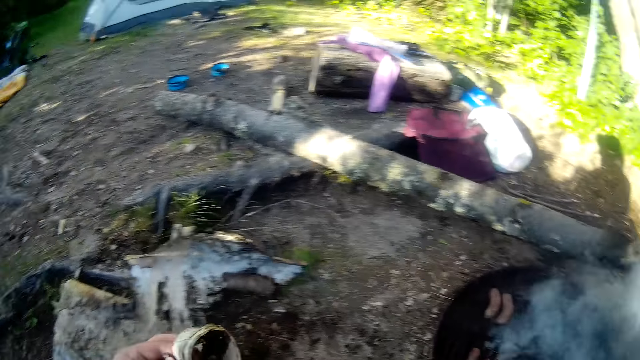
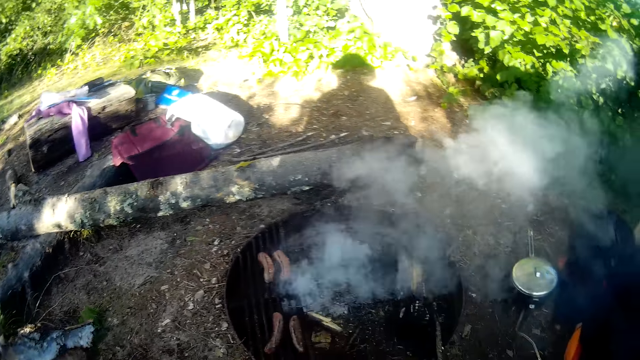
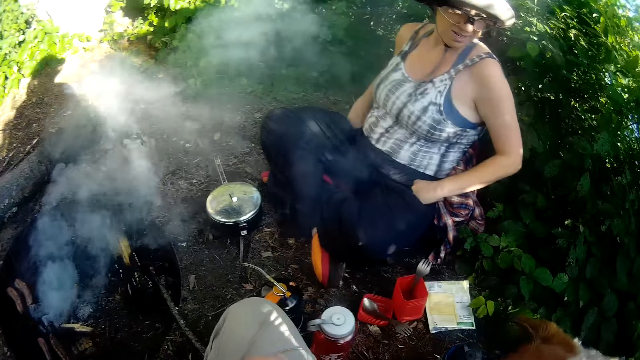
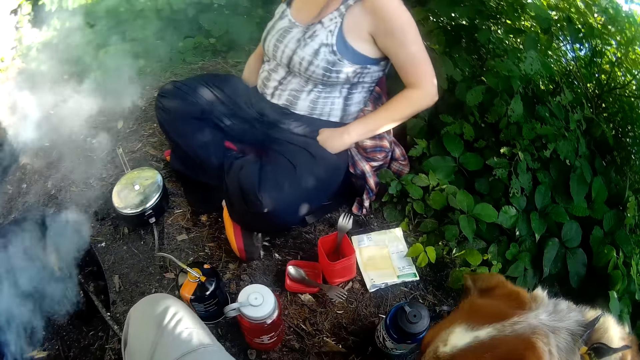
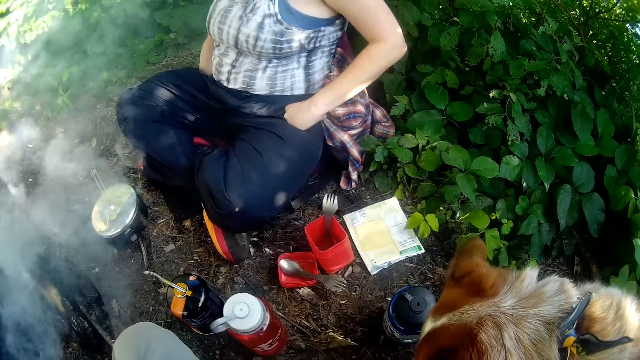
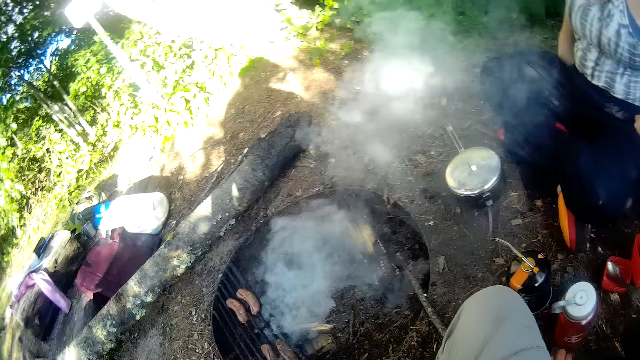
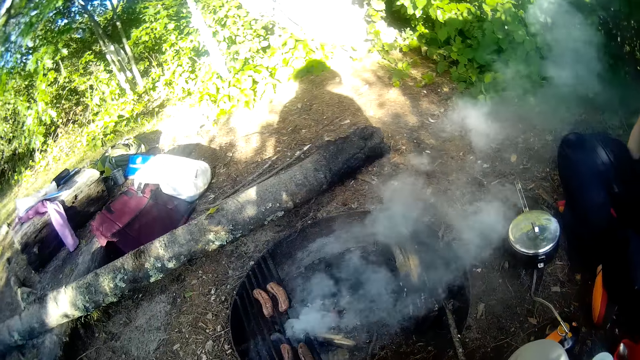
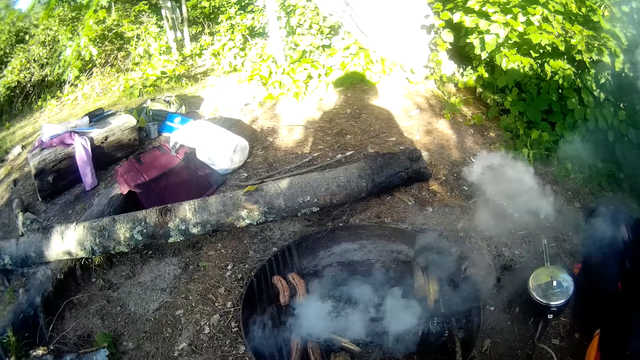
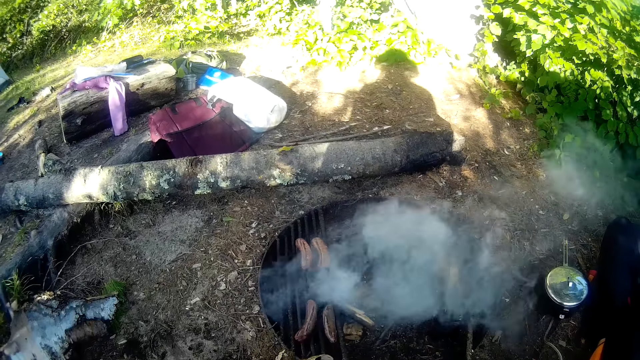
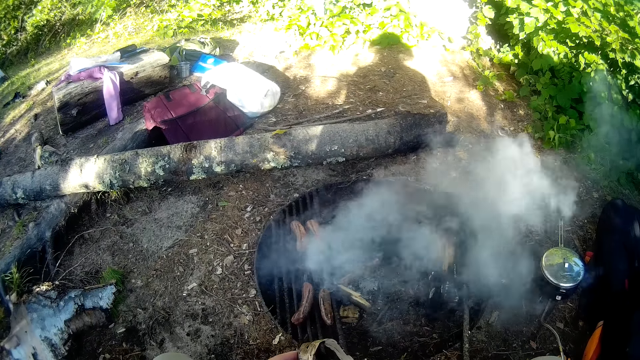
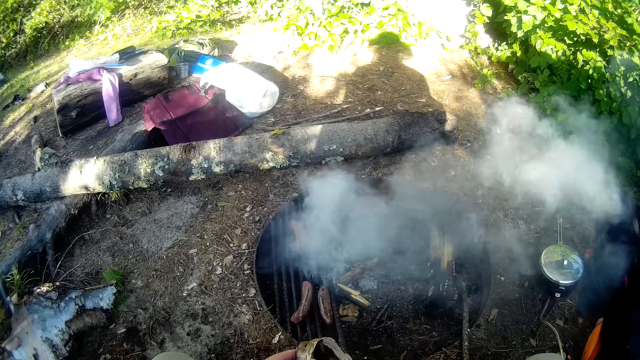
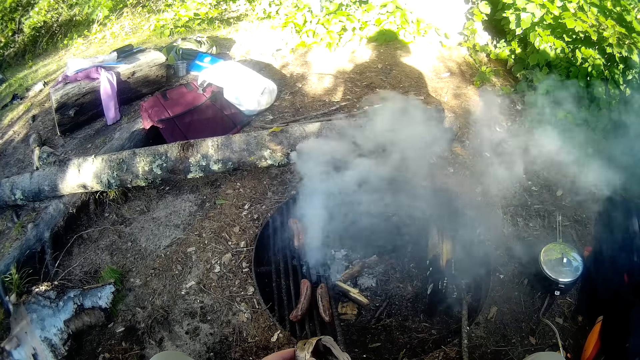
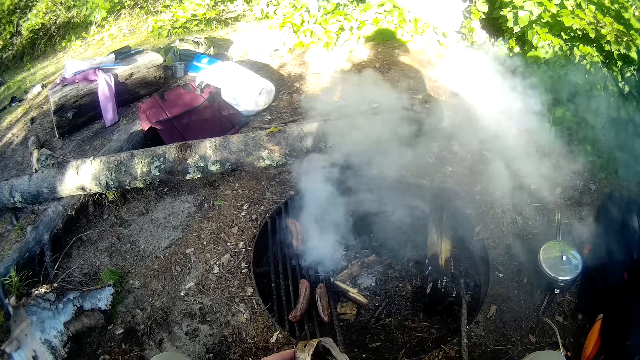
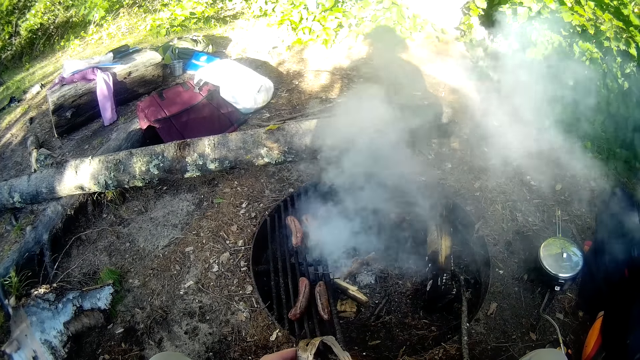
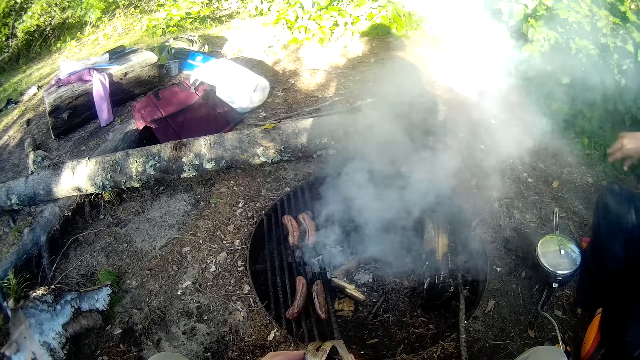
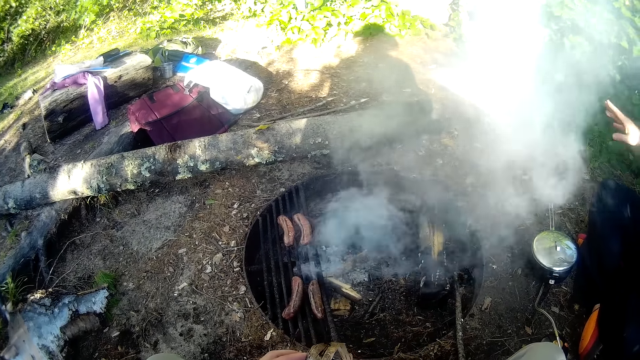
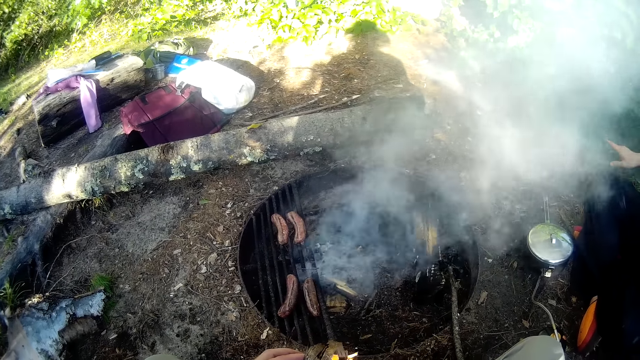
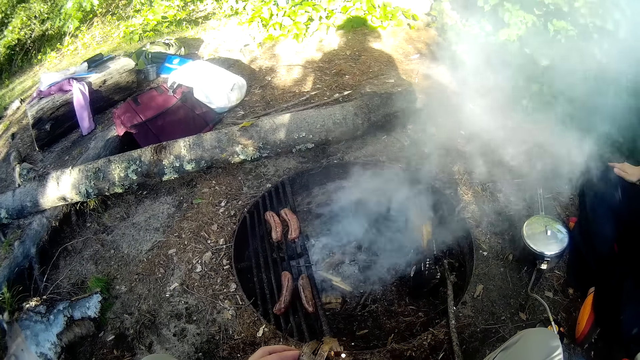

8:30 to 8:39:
The camera wearer throws the bark on the ground. They turn towards a woman. They look at the dog. They stare at the grill.

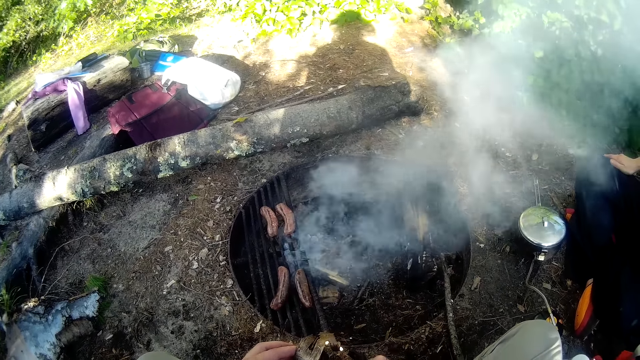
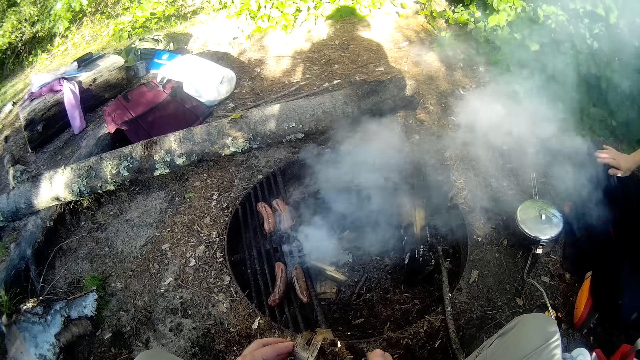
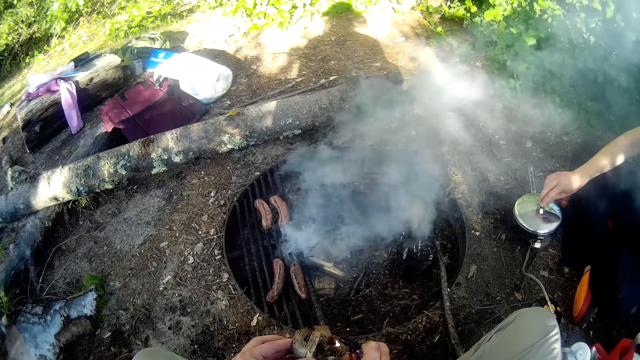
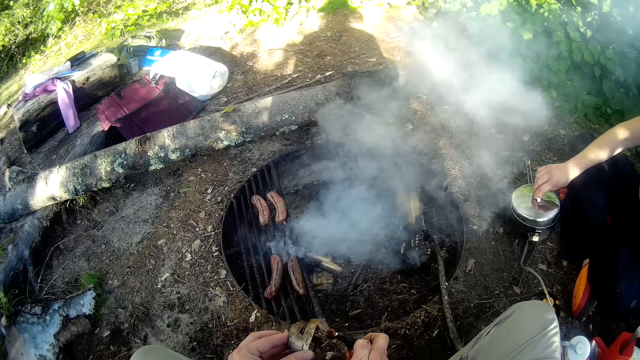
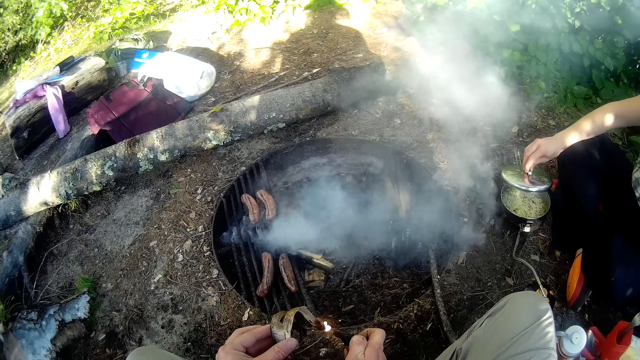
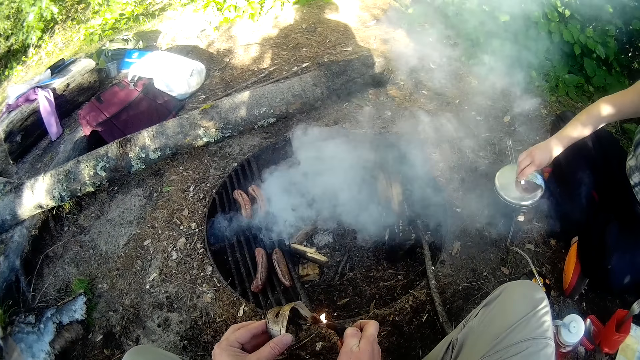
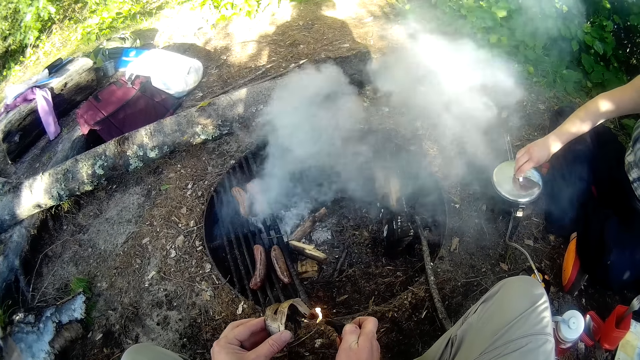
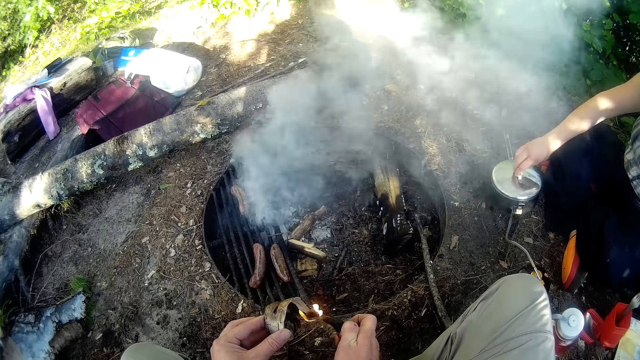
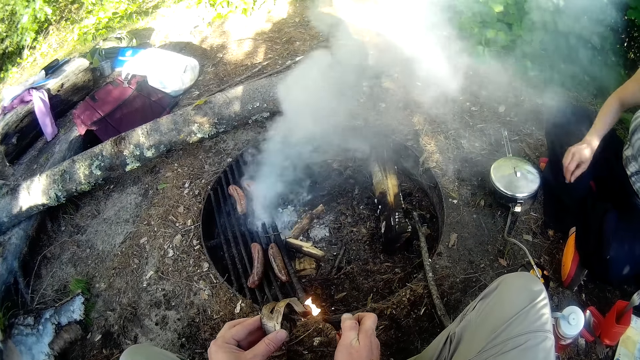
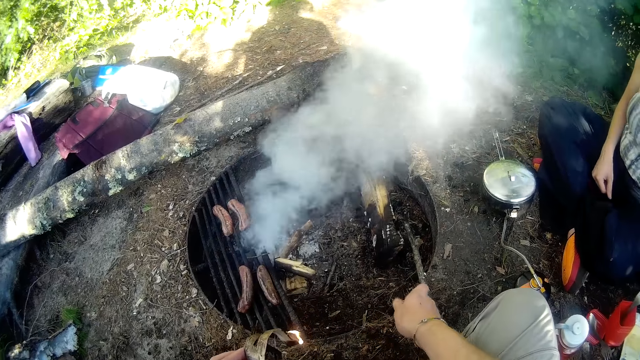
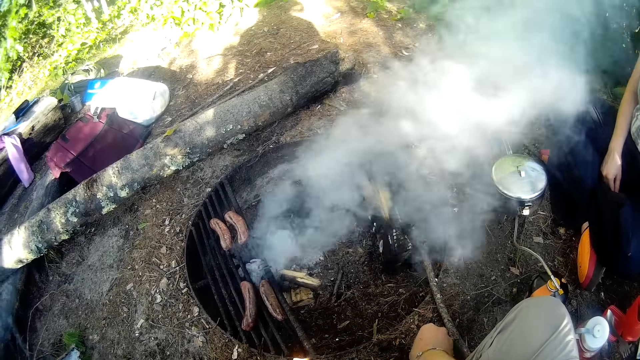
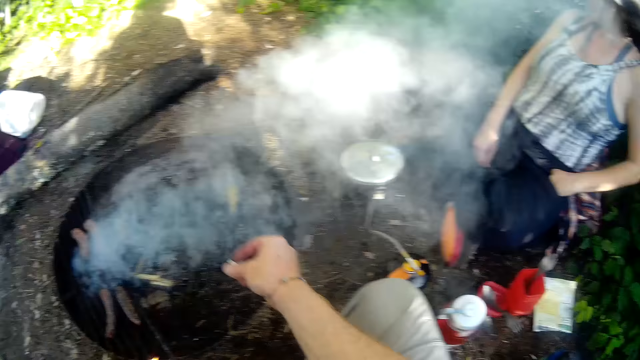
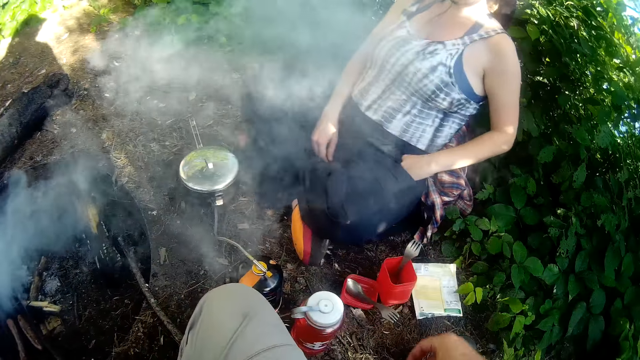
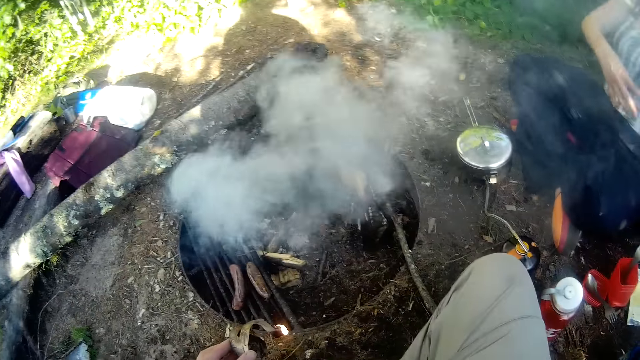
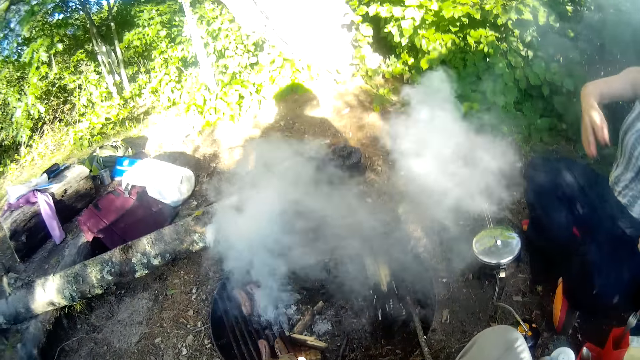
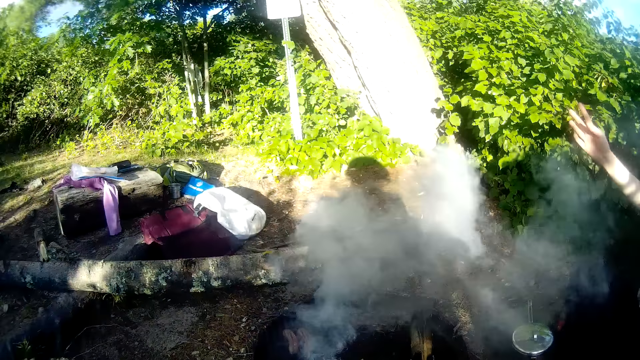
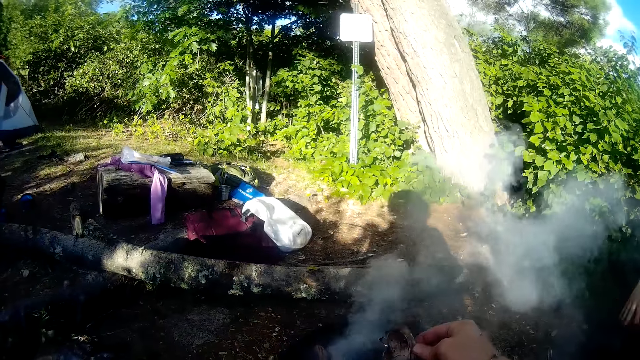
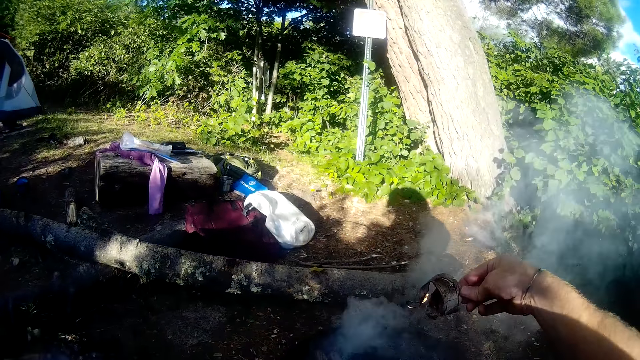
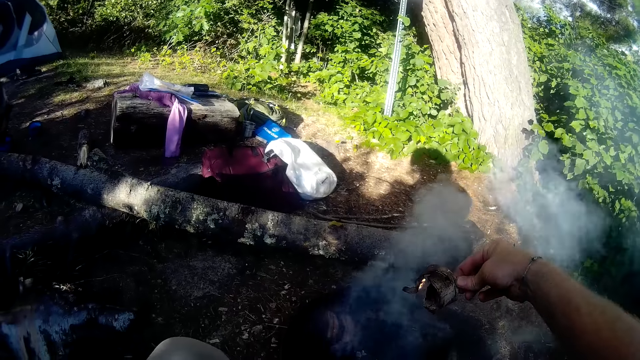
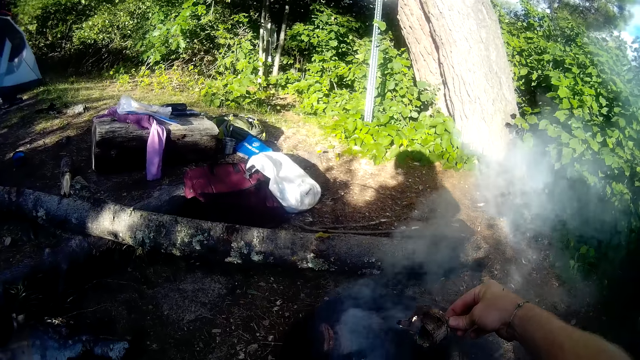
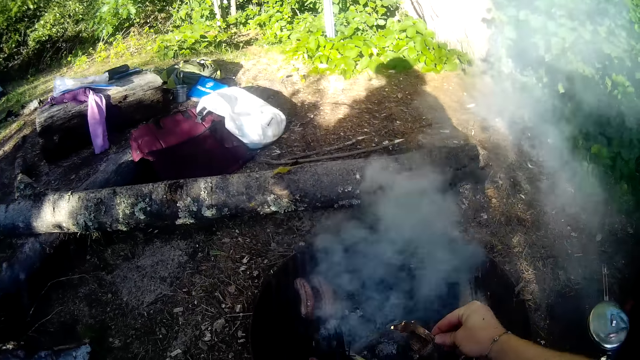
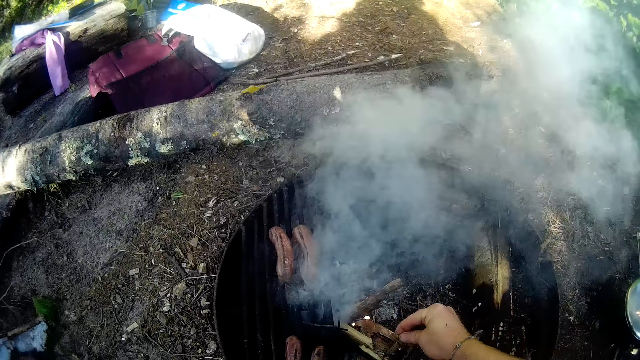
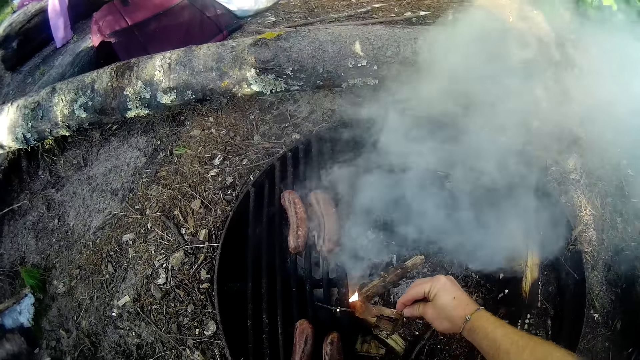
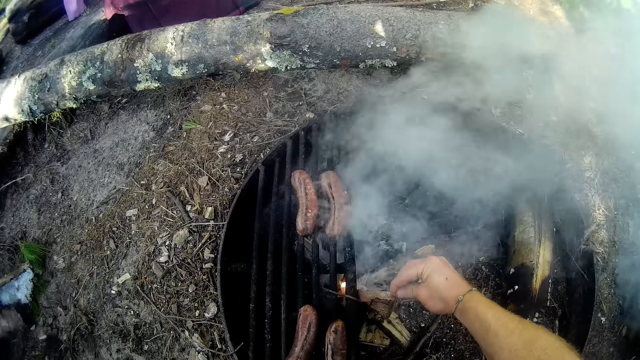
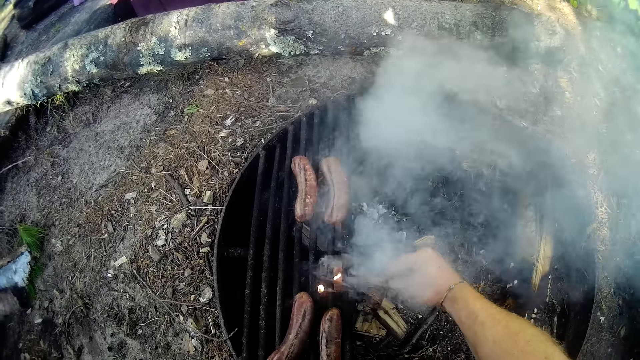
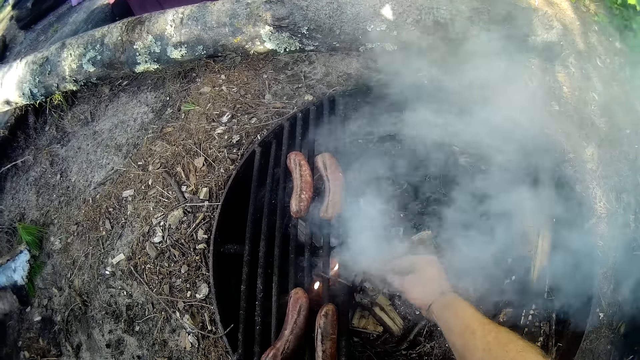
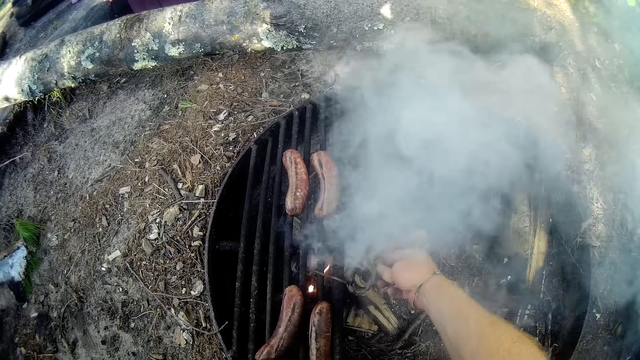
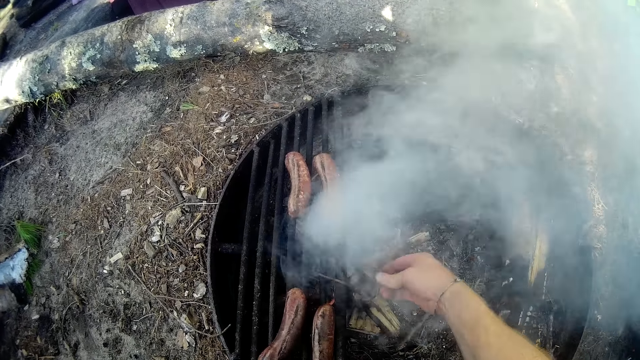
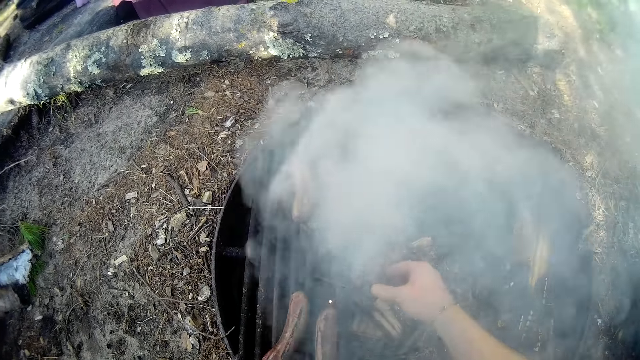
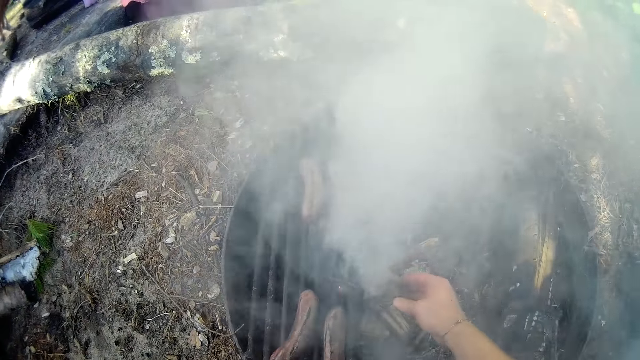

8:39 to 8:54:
The woman opens the lid of the pot with her right hand. The camera wearer sets a cut-out piece of wood in his left hand on fire with a lighter in his right hand. The woman closes the lid of the pot with her right hand. The camera wearer places the lighter on the ground. He stares at the grill. He puts the burning piece of wood into the fire with the other firewood with his left hand in the grill.
